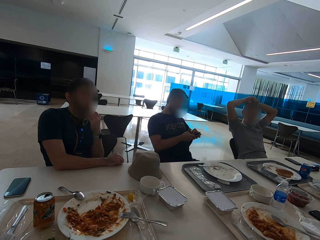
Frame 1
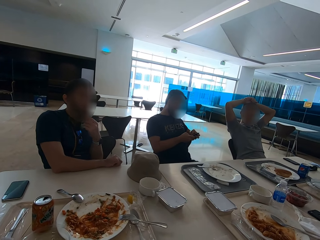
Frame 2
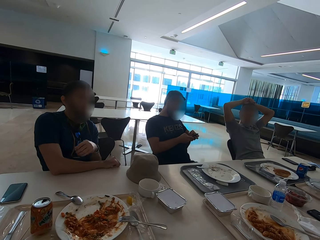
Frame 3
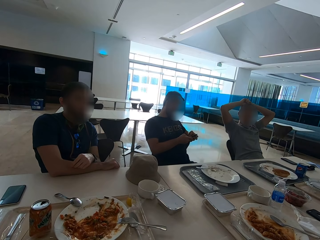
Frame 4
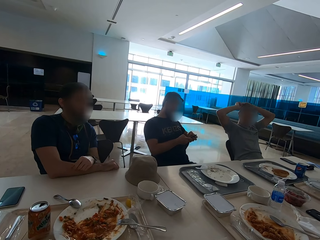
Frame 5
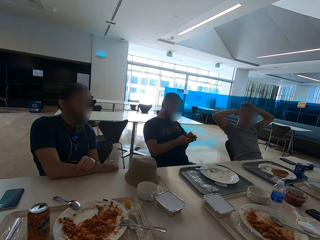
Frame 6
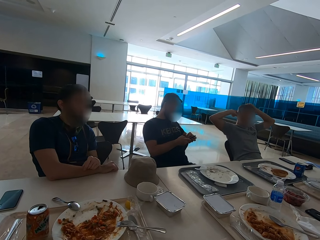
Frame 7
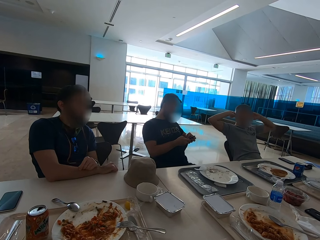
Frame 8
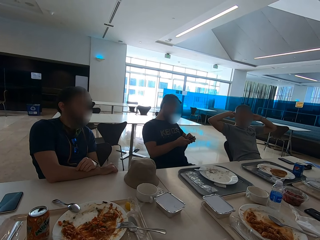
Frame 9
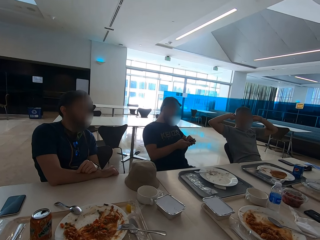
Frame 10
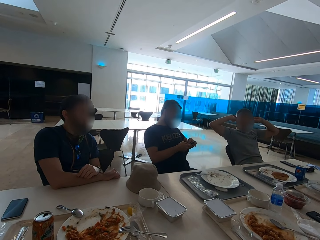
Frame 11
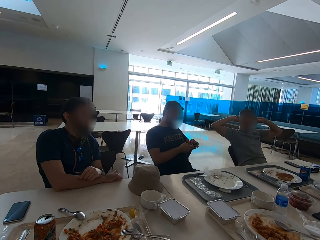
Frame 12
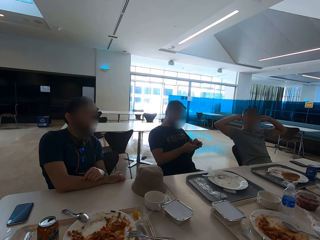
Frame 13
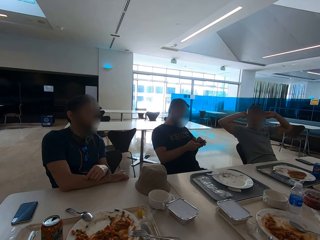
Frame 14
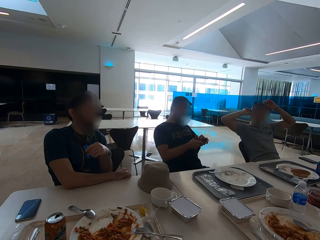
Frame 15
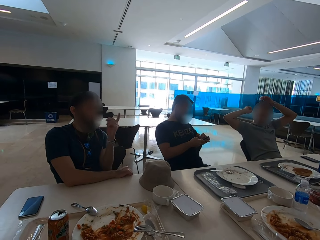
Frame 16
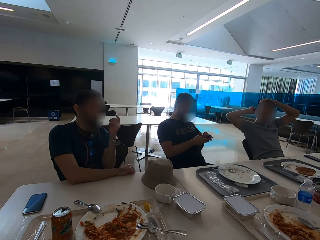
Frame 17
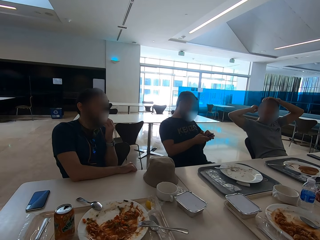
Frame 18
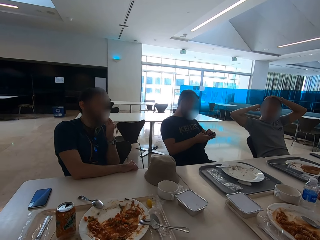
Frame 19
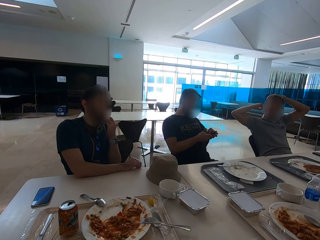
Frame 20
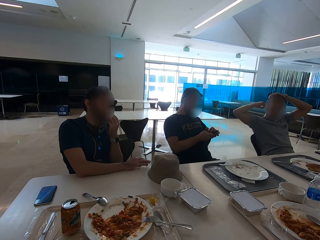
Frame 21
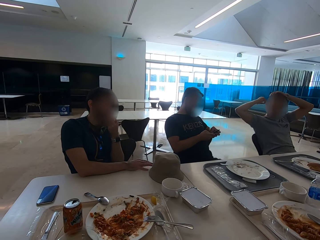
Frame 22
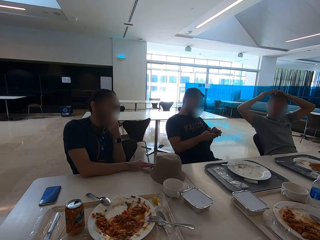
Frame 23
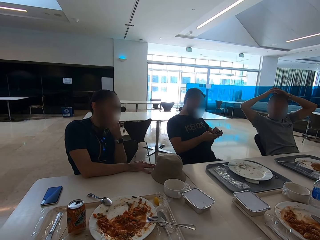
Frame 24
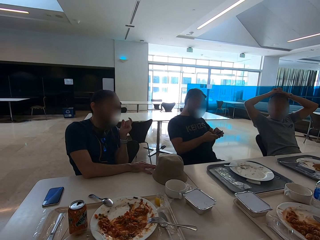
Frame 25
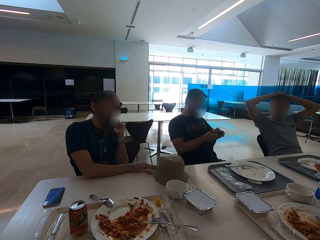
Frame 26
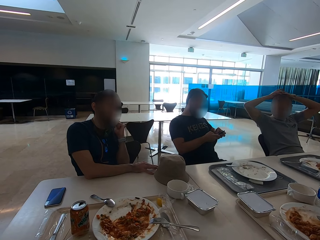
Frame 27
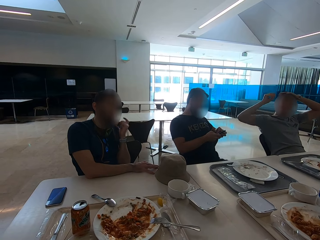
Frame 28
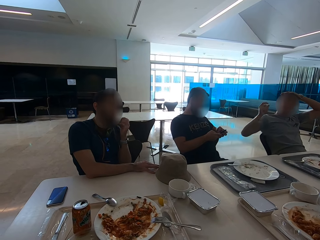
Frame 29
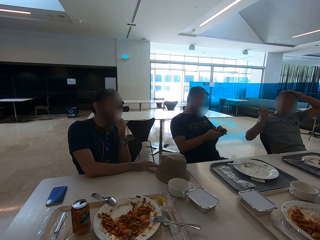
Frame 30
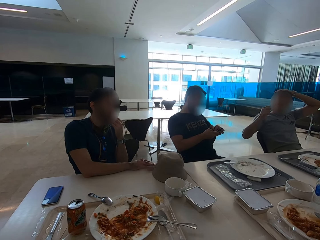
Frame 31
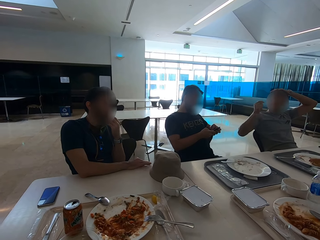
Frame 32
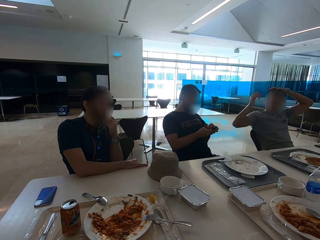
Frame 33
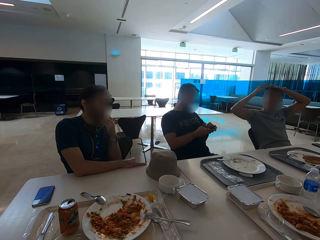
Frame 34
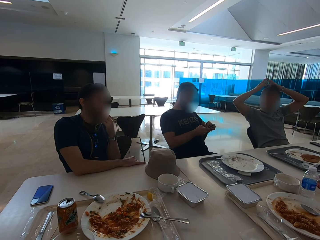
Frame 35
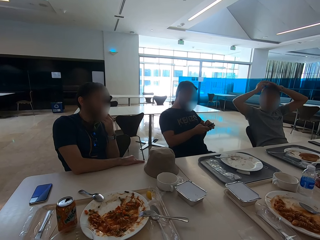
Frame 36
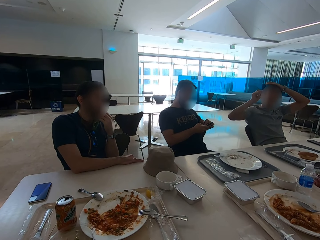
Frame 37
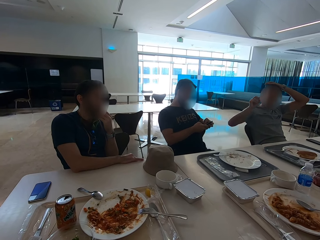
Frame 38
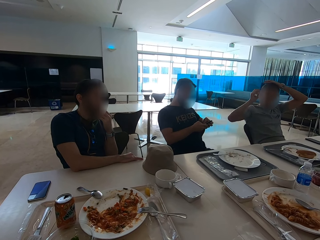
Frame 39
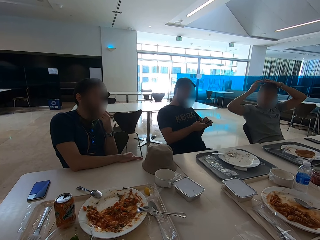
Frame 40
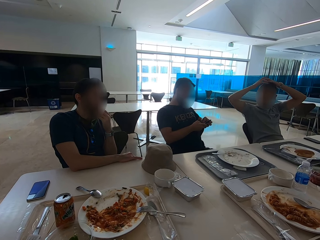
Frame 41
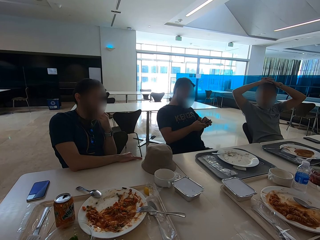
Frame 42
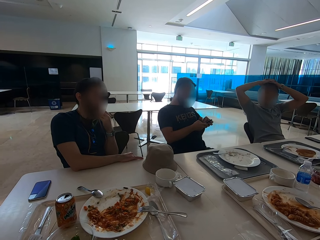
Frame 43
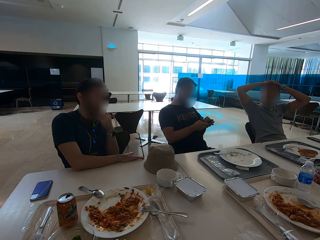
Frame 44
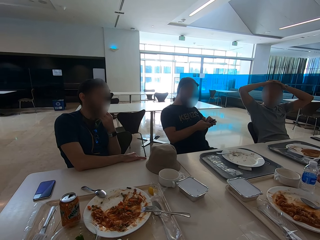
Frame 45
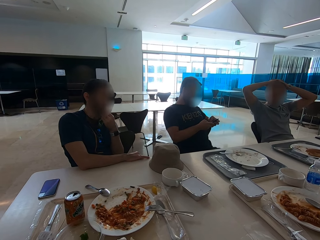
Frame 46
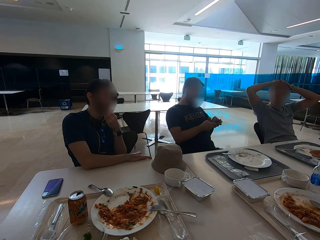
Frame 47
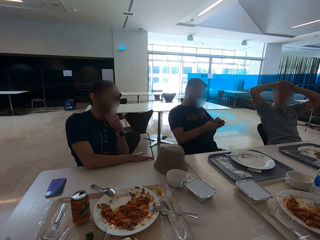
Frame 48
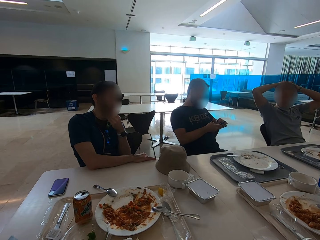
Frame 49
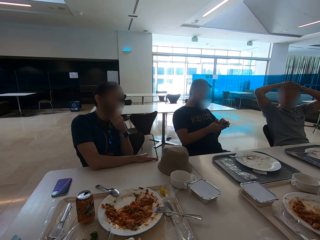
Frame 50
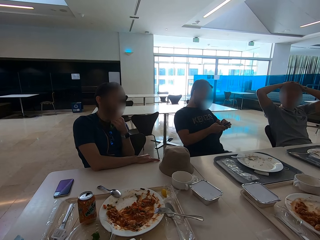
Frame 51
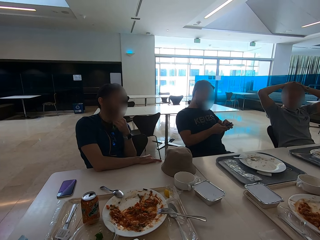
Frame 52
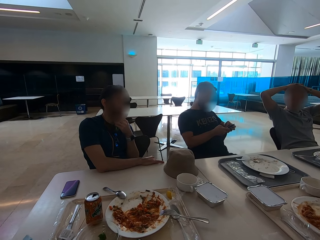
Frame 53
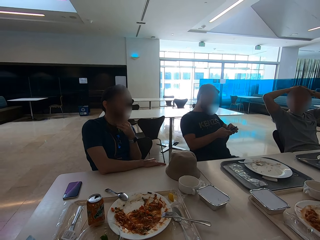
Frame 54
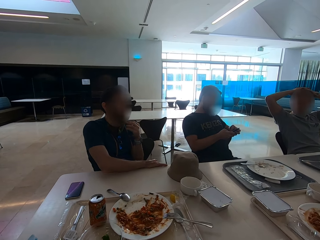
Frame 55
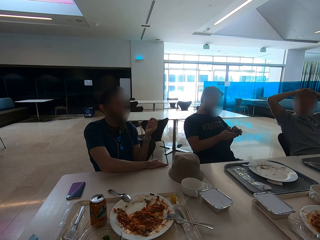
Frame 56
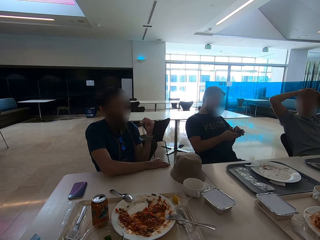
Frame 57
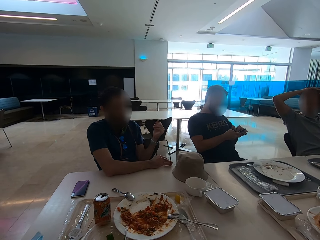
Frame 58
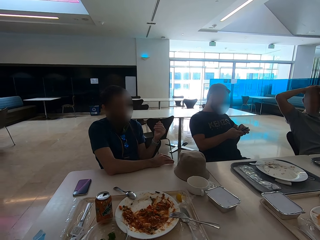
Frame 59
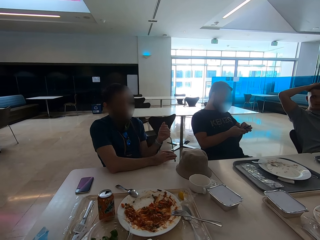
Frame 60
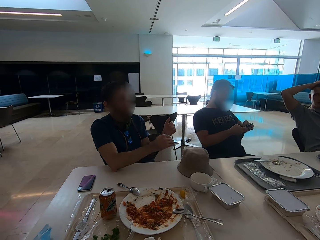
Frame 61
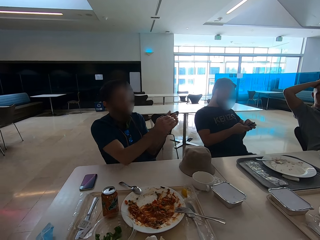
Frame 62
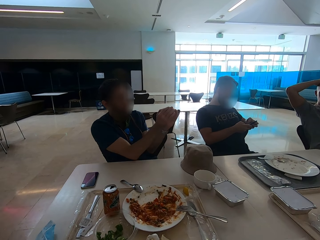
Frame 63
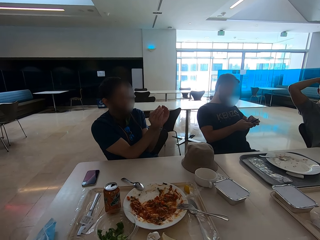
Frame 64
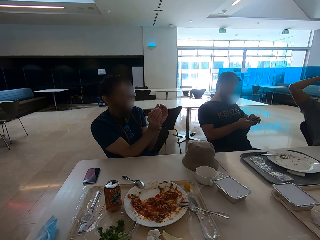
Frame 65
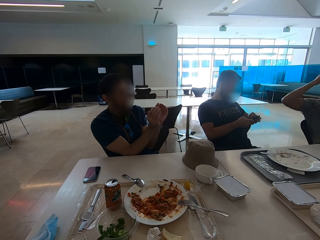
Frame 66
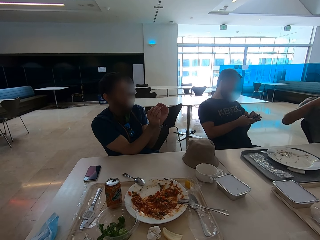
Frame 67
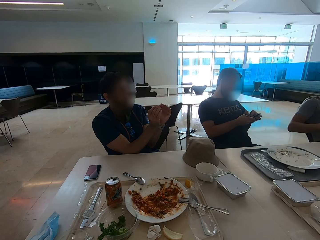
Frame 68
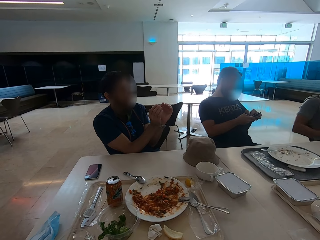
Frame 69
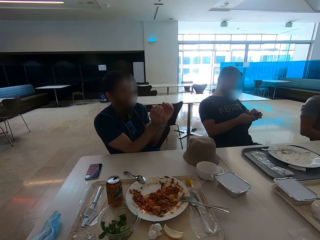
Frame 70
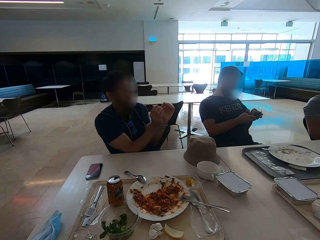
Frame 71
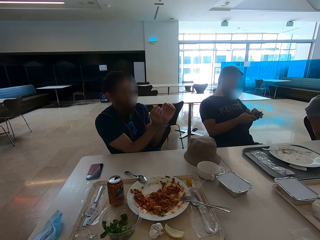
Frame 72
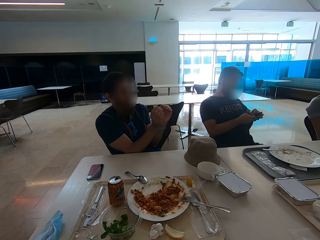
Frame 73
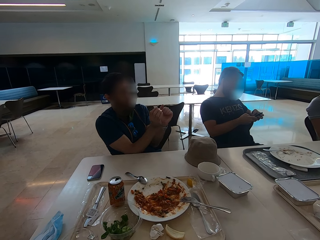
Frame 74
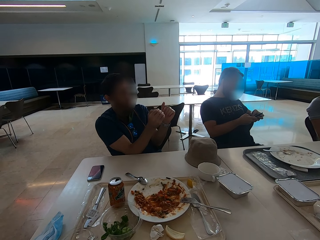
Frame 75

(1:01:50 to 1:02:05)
A man puts his left hand on the right hand. Another man moves his hands. The first man points. The other man touches his head. The first man touches his beard. The other man puts his palms on his head. The first man touches the table. The other man gestures with the right hand. The other man interlocks his fingers on top of the head. The first man gestures. The first man moves his hand. The other man lowers his hands.

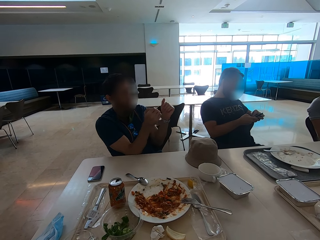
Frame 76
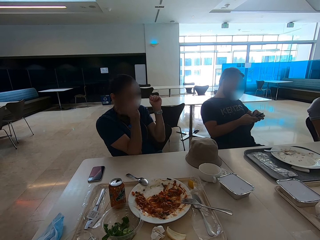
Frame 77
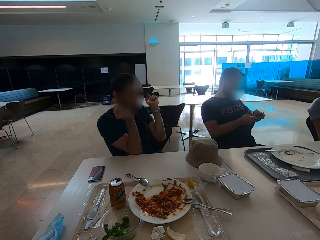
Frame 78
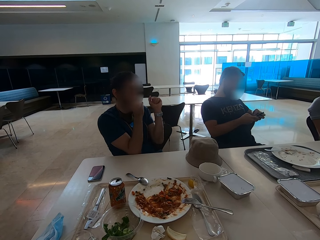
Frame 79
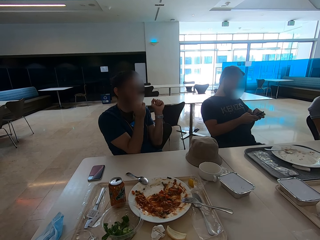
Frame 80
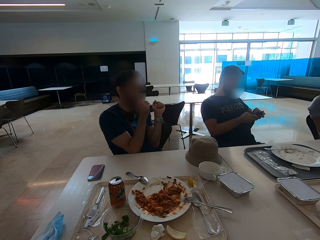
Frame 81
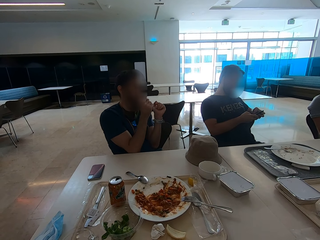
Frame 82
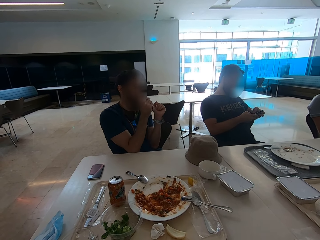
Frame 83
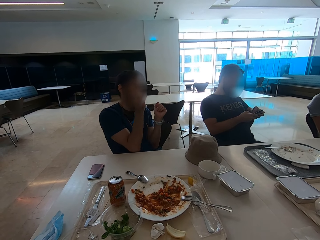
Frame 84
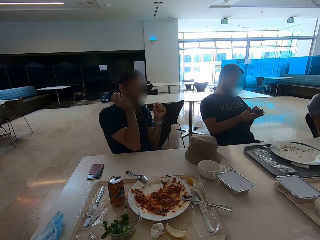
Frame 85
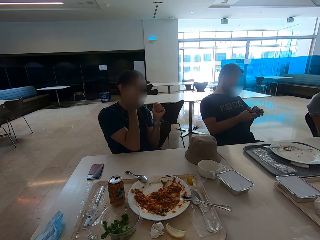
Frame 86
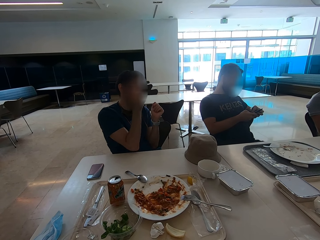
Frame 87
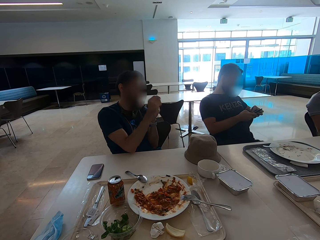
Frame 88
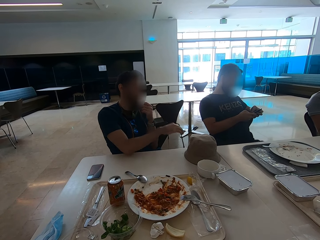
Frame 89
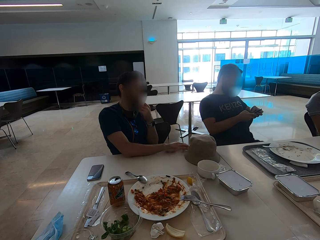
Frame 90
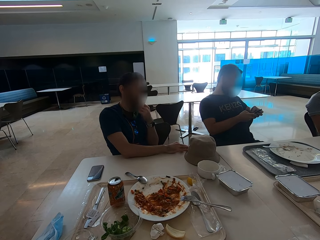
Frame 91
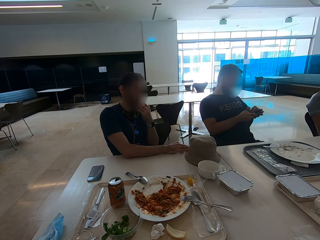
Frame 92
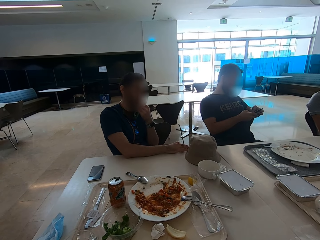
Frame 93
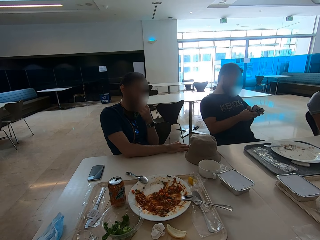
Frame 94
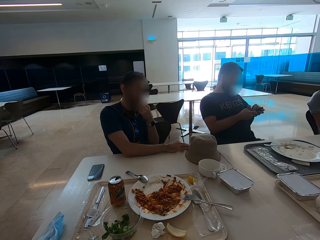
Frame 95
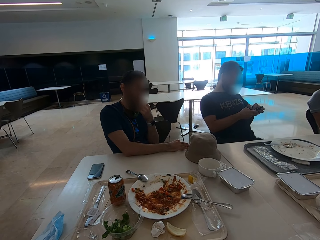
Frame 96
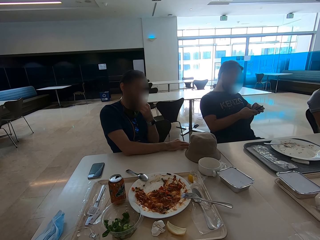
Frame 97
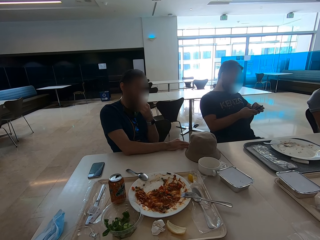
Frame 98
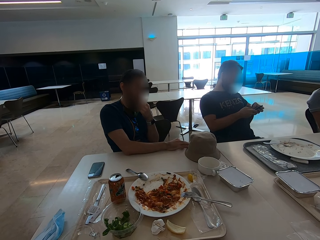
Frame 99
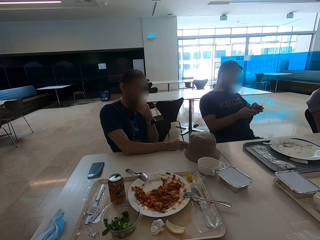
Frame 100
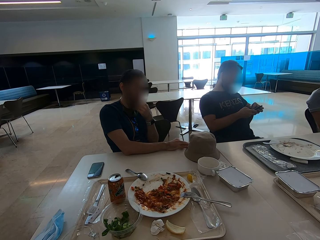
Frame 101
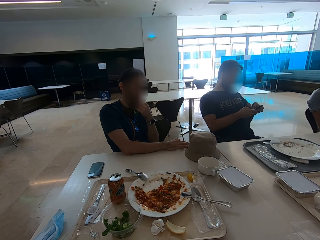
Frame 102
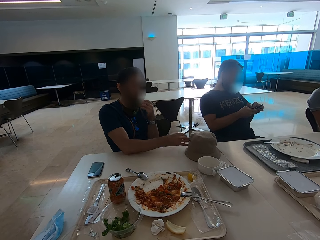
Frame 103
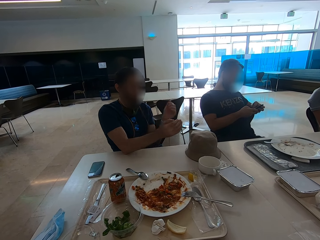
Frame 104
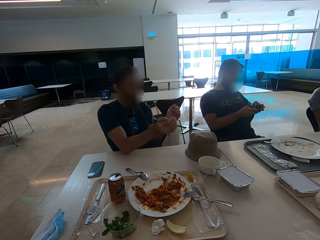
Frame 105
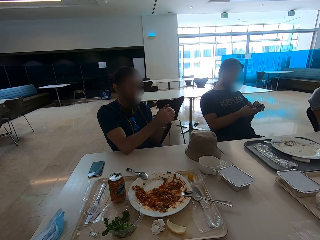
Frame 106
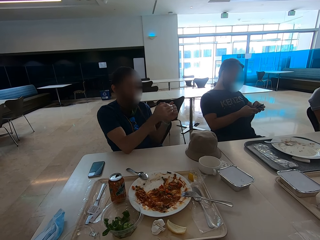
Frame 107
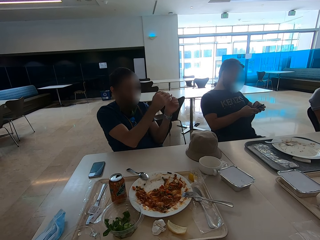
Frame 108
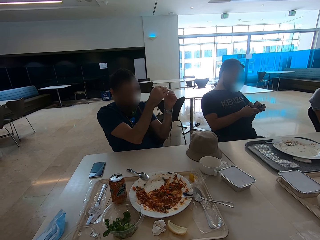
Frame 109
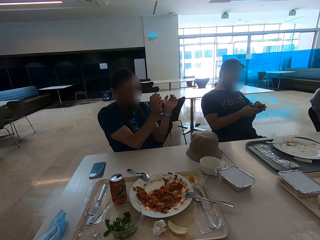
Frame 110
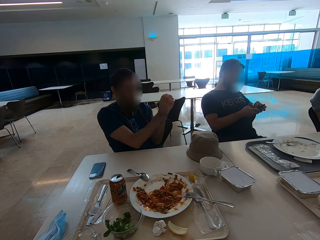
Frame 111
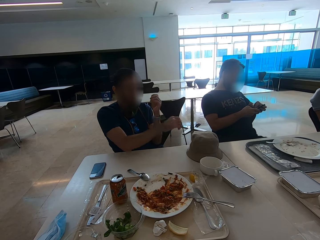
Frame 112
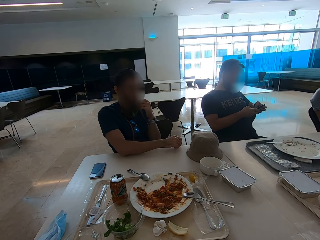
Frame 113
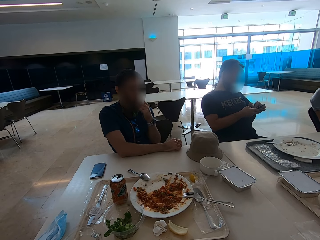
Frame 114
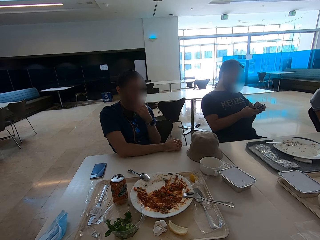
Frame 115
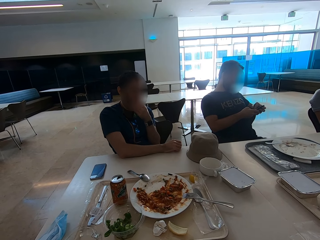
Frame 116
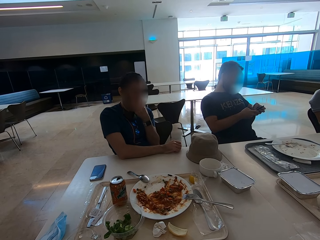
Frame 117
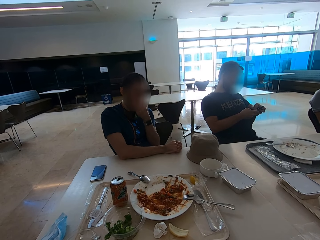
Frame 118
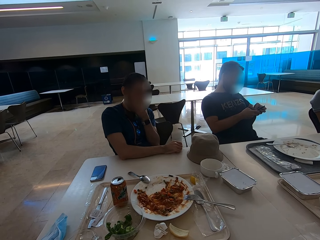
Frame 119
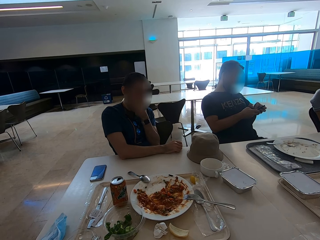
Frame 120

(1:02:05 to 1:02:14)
The man touches his beard with the left hand. He puts the right hand on the table. He gestures. He touches his beard with the left hand and puts the right hand on the table.
